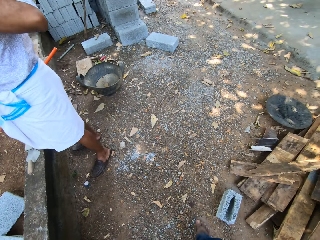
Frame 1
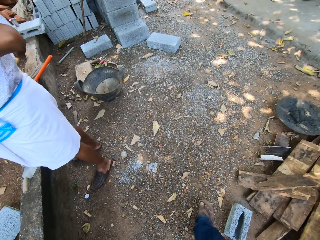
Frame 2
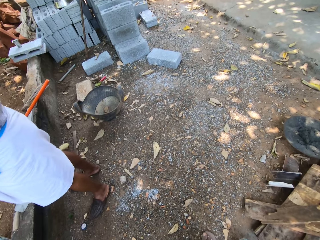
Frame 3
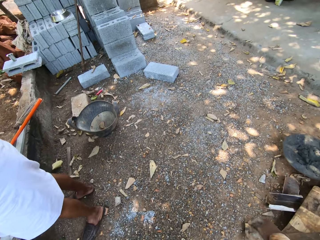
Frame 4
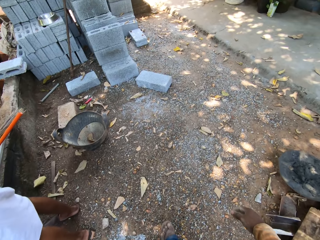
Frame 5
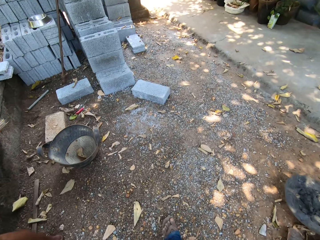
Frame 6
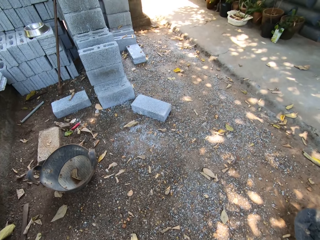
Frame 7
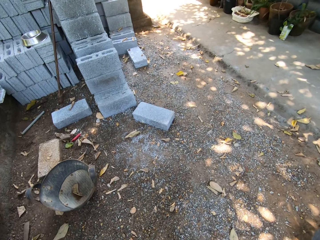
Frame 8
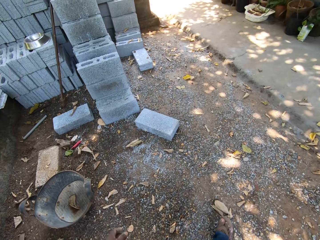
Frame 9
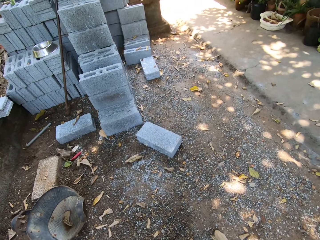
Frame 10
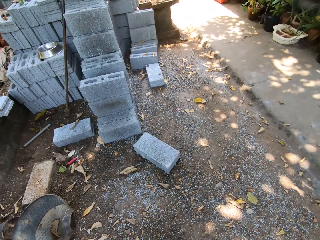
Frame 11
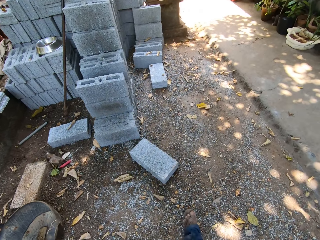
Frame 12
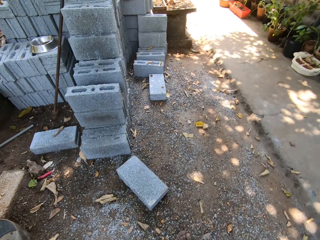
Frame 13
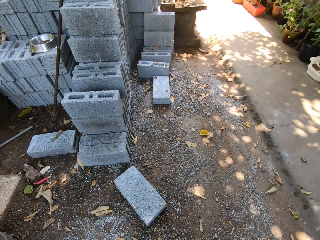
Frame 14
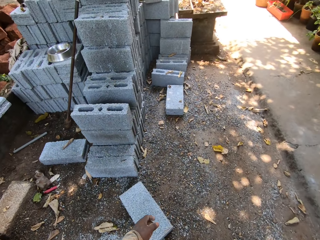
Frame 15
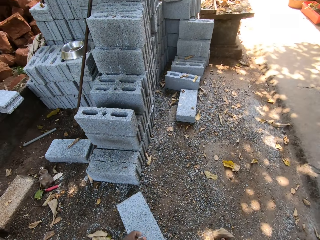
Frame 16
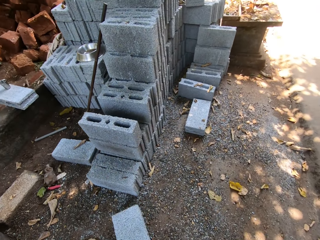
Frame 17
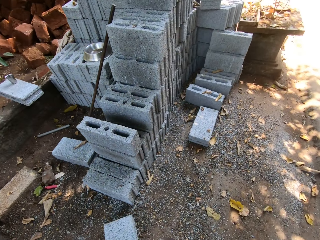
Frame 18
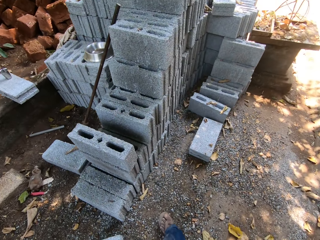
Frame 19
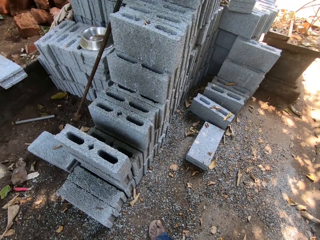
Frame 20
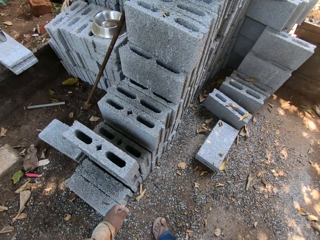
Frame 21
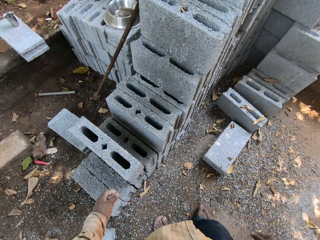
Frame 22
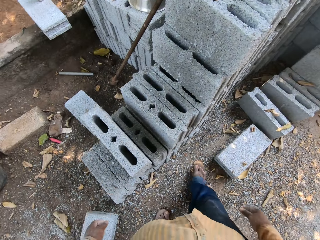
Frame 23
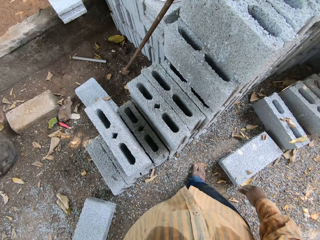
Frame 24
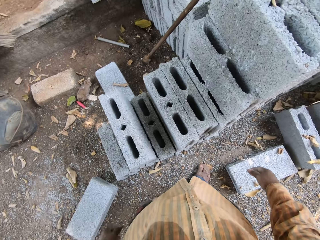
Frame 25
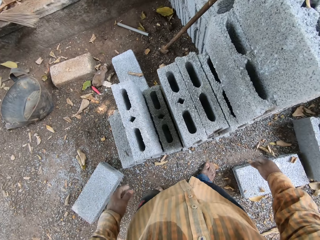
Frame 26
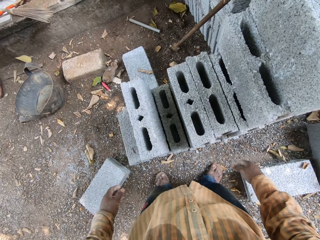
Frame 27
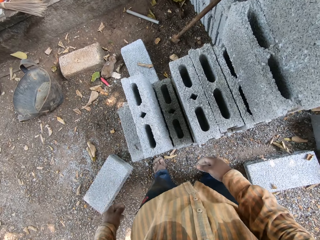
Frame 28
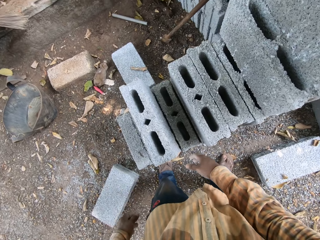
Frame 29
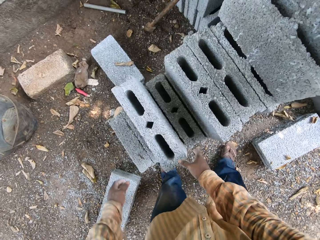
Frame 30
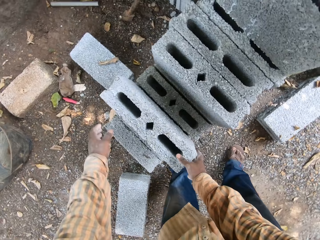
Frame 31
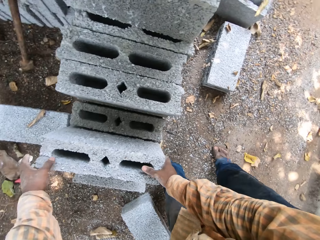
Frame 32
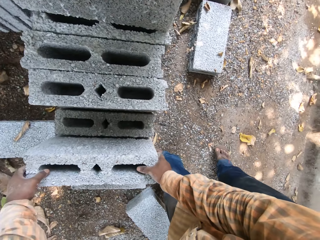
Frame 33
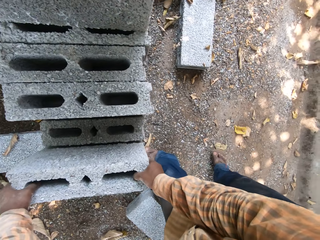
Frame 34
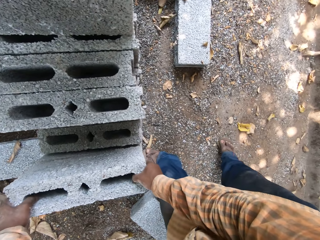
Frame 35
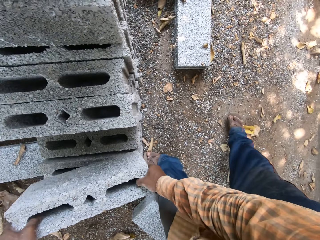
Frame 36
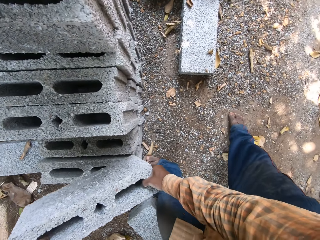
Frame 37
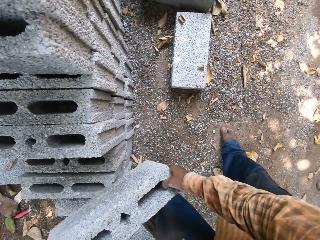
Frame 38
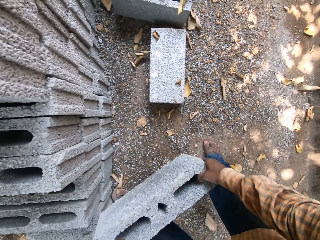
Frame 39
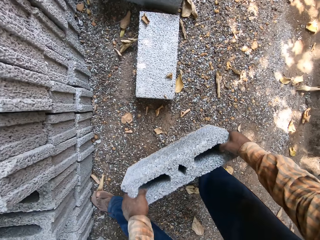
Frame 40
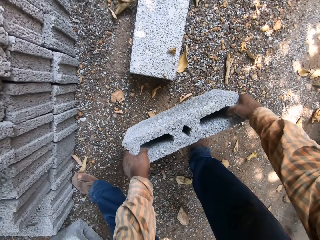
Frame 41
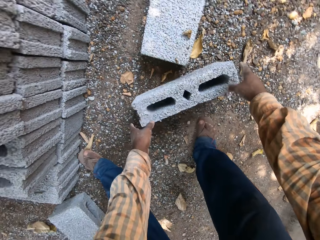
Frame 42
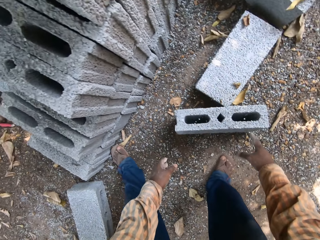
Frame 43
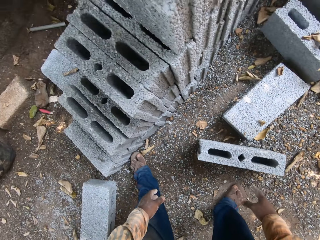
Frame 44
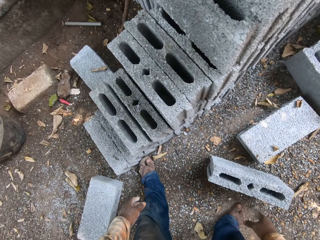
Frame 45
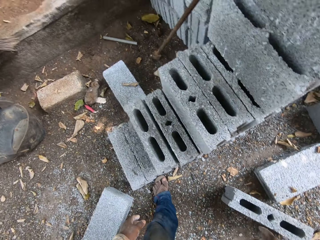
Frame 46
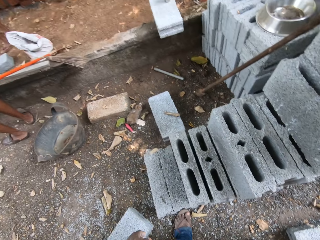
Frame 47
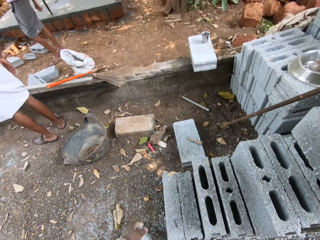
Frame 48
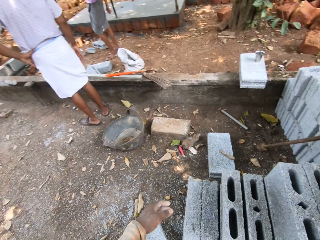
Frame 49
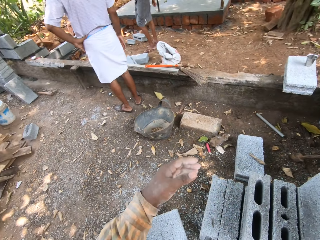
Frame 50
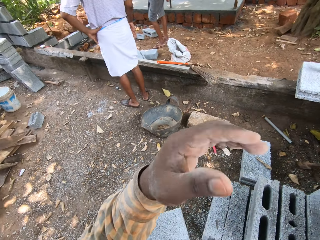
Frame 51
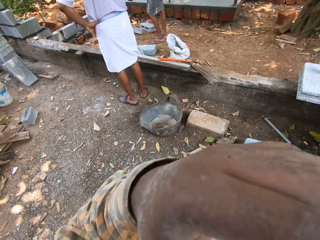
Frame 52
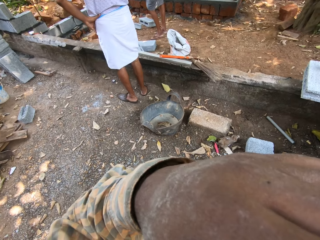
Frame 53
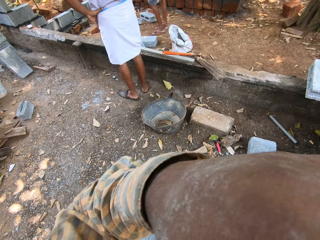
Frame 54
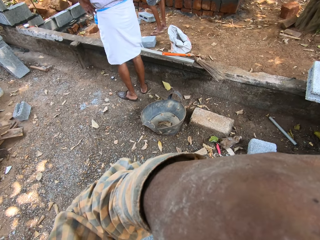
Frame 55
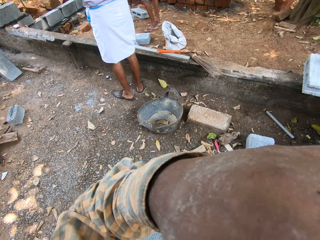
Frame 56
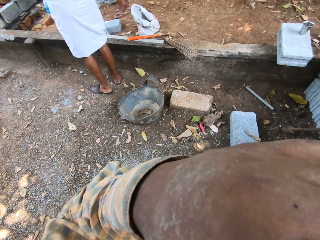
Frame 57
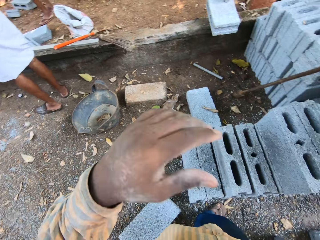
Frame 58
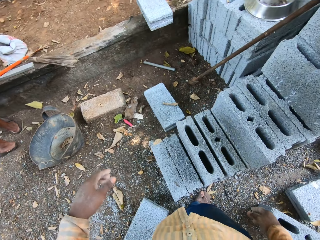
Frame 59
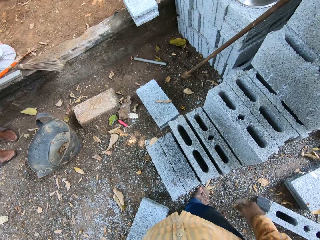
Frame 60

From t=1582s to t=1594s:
The camera wearer lifts a concrete block from the stack of blocks on the ground with both hands. He places the block on the ground with both hands. He looks around. He touches his face with his left hand.

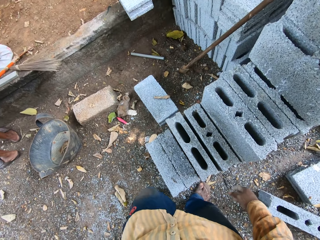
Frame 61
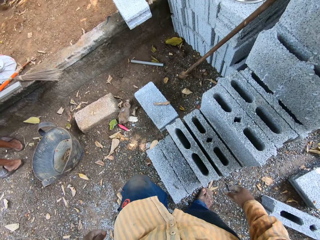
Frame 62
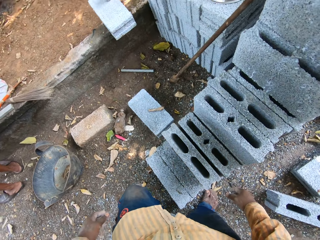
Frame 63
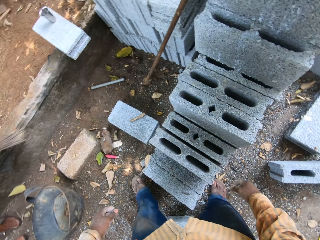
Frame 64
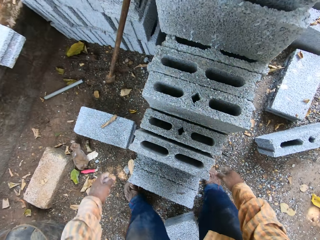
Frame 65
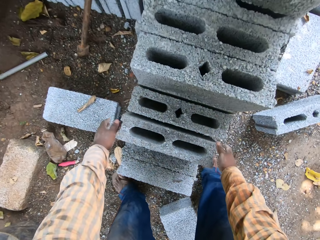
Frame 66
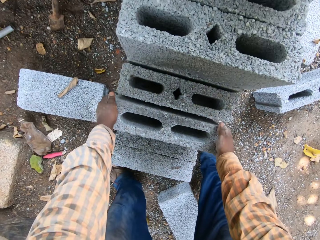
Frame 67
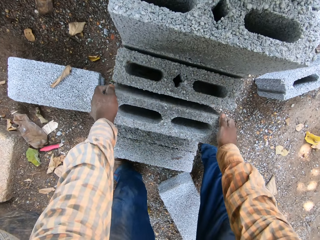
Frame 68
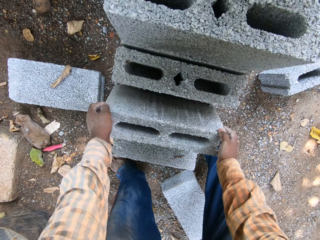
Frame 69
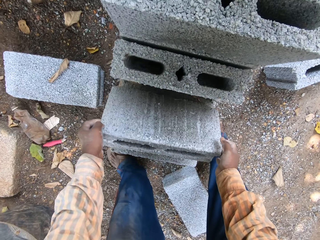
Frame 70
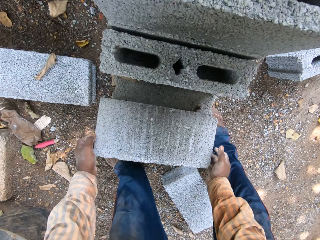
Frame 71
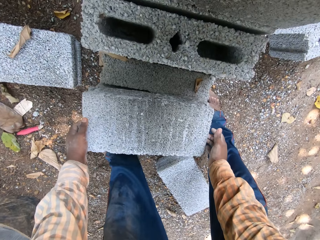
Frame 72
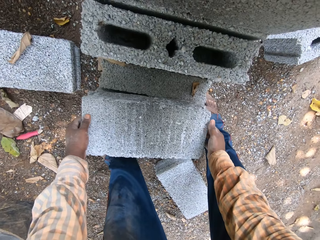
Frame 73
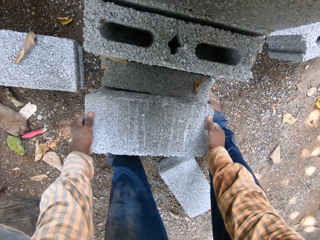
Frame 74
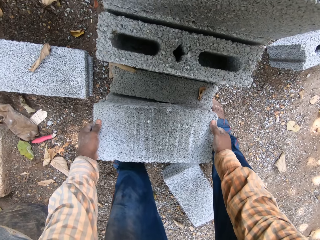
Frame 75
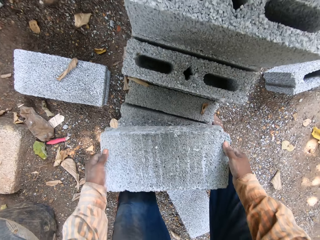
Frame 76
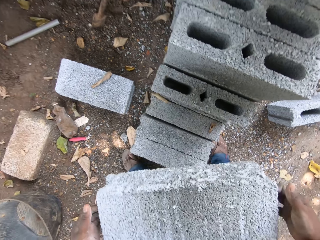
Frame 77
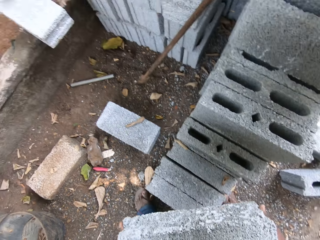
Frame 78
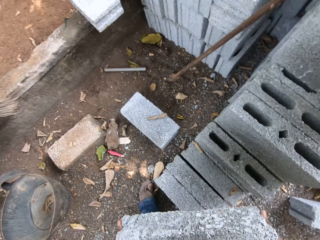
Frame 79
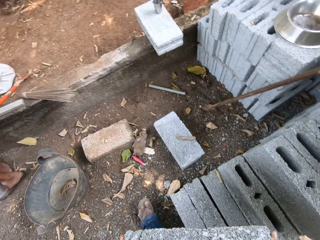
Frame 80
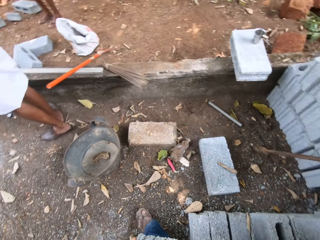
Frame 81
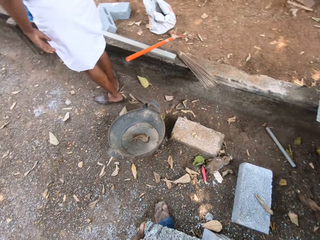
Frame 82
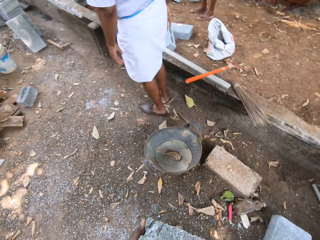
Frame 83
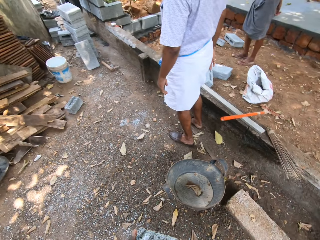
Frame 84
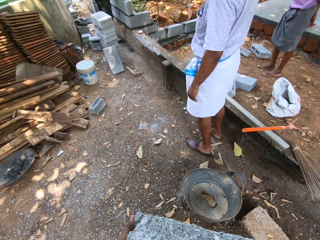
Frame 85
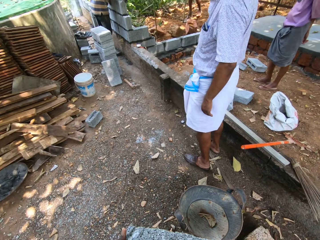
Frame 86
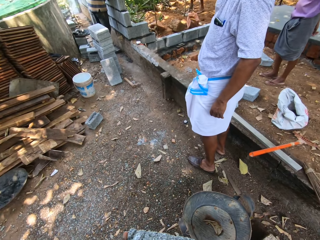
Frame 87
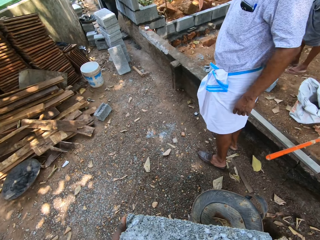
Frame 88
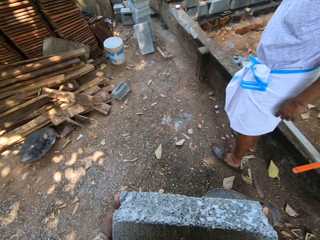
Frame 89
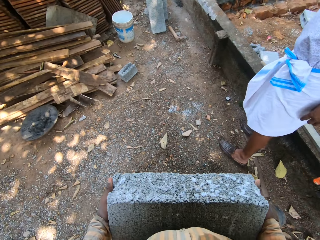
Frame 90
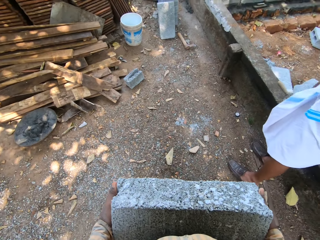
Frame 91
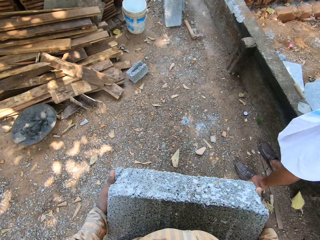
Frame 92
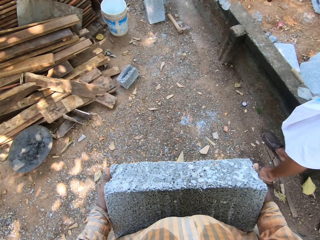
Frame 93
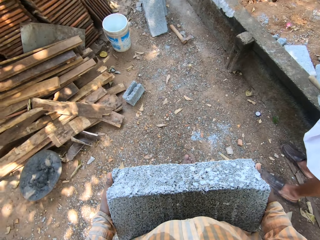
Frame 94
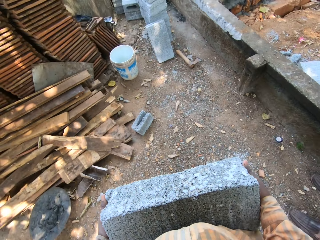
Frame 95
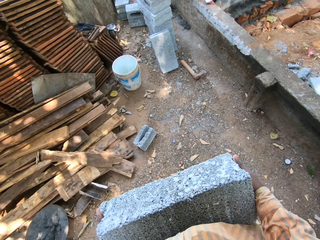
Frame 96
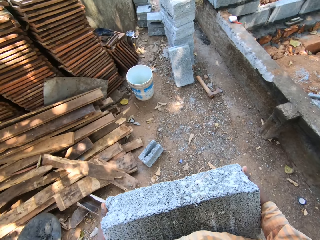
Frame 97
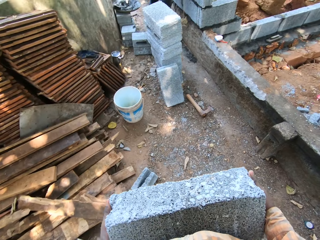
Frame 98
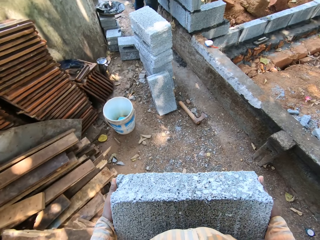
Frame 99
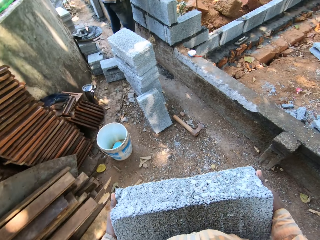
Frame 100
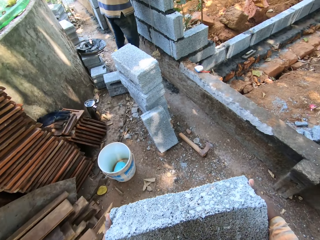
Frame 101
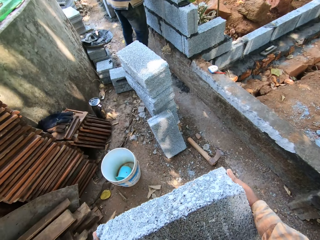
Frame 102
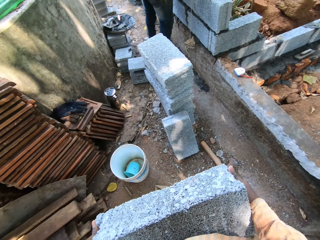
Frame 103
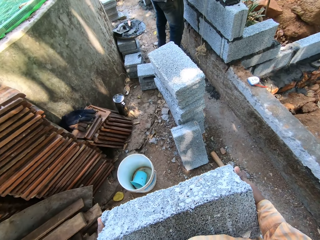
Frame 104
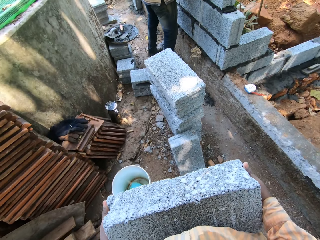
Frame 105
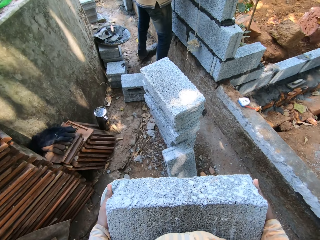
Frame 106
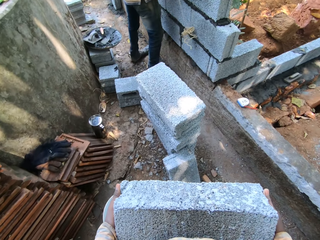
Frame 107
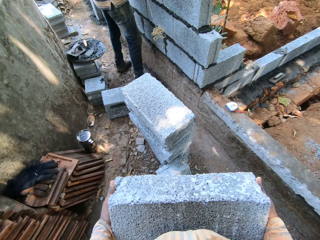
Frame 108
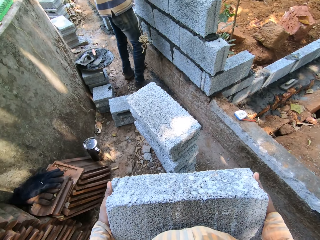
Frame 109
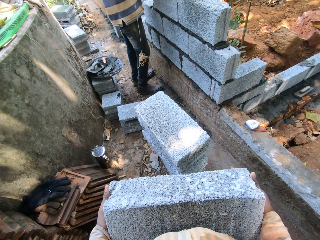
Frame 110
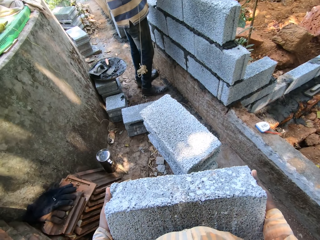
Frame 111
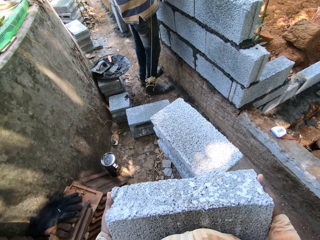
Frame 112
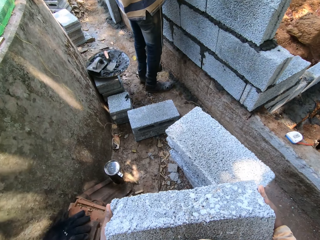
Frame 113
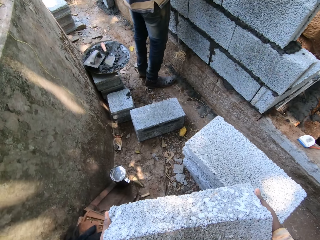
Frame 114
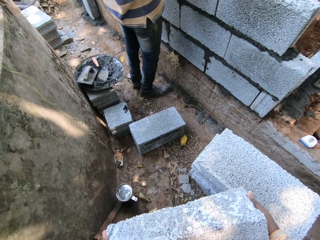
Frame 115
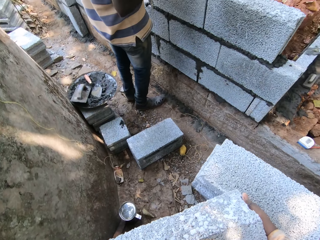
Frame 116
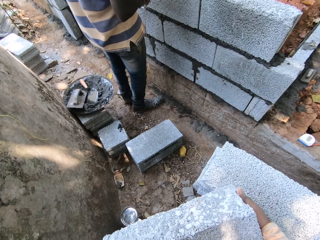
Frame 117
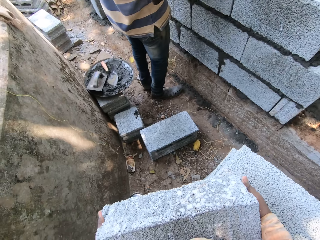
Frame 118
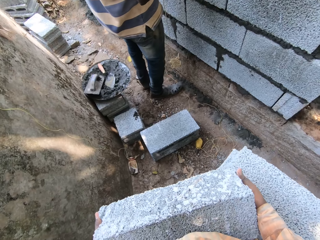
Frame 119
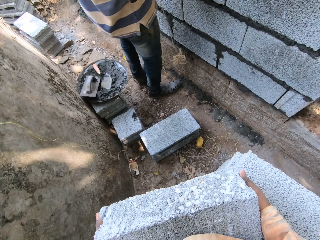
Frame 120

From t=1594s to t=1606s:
The camera wearer turns a block from the stack of blocks on the ground with both hands. They lift the concrete block from the stack of blocks on the ground with both hands. They walk.
